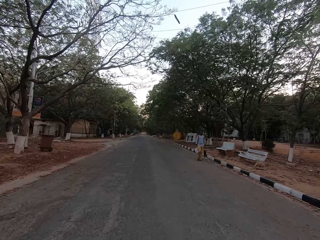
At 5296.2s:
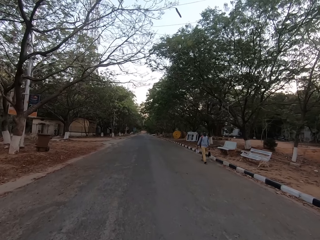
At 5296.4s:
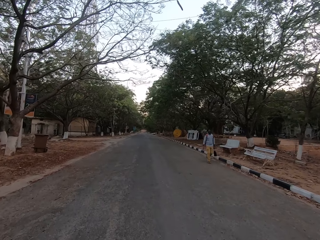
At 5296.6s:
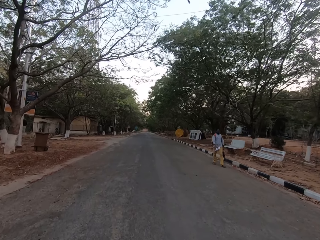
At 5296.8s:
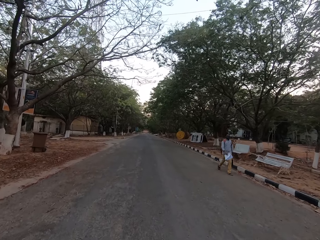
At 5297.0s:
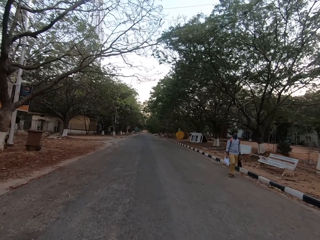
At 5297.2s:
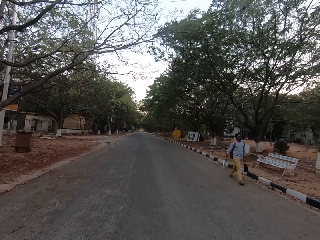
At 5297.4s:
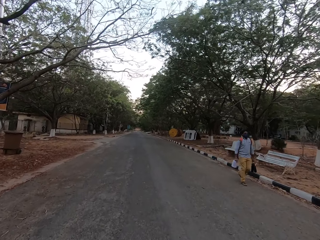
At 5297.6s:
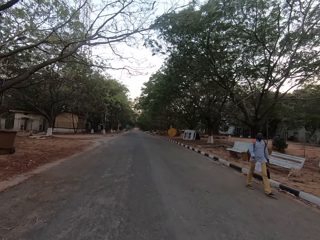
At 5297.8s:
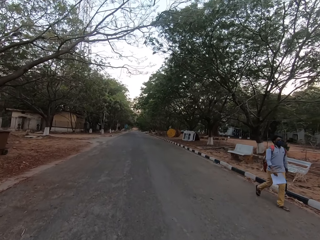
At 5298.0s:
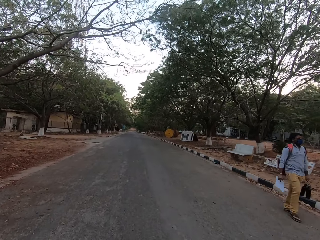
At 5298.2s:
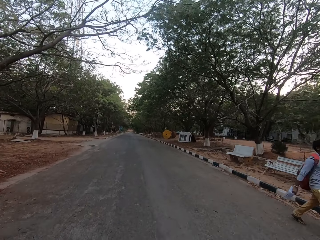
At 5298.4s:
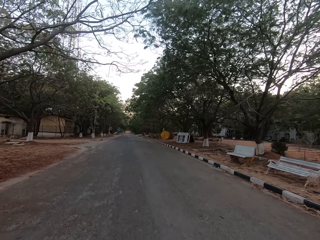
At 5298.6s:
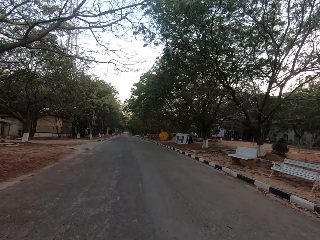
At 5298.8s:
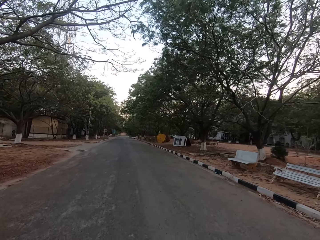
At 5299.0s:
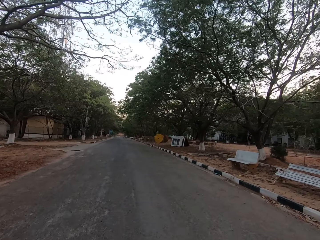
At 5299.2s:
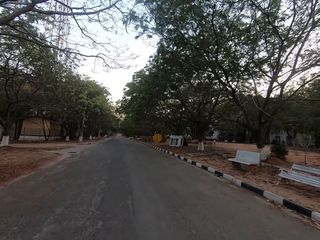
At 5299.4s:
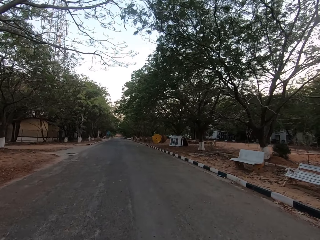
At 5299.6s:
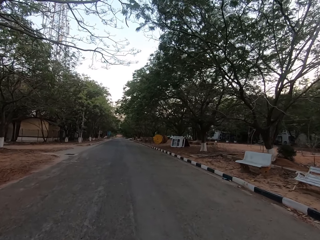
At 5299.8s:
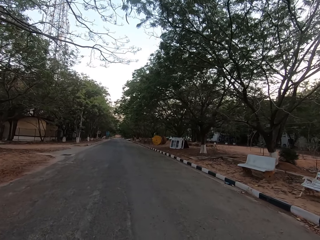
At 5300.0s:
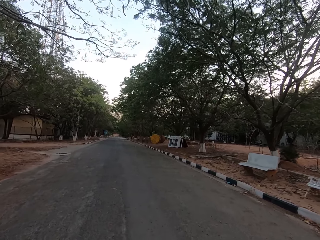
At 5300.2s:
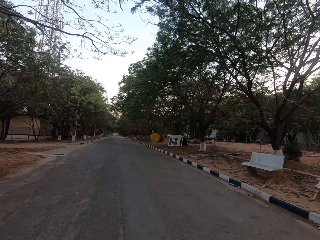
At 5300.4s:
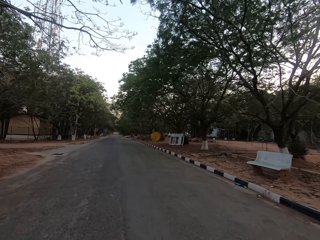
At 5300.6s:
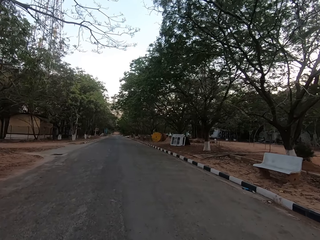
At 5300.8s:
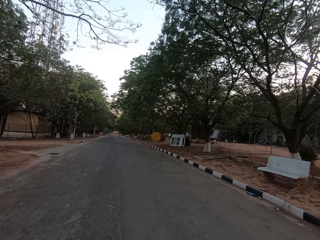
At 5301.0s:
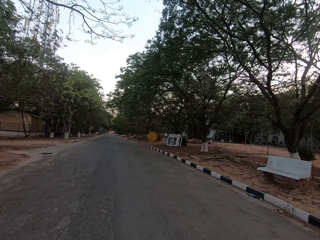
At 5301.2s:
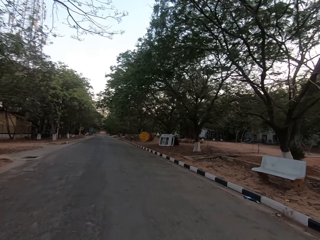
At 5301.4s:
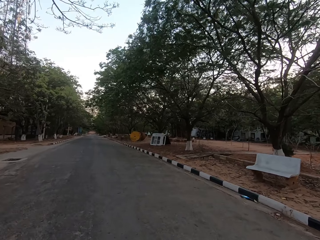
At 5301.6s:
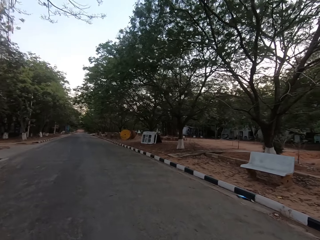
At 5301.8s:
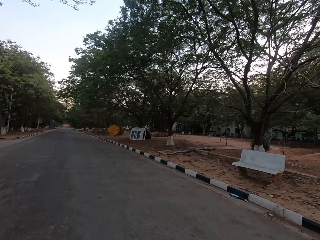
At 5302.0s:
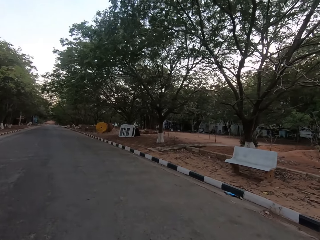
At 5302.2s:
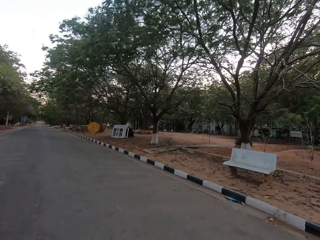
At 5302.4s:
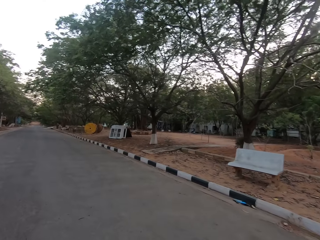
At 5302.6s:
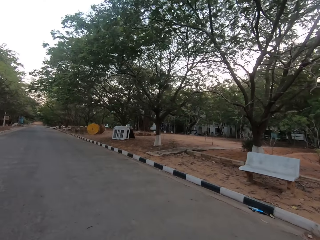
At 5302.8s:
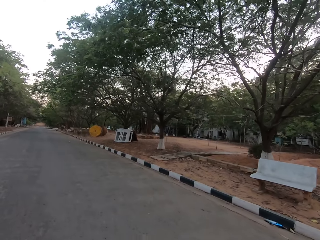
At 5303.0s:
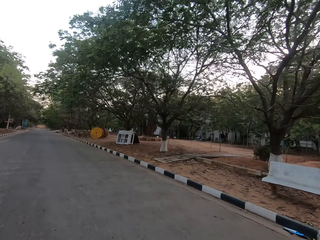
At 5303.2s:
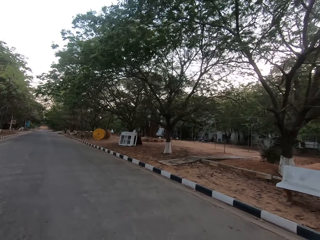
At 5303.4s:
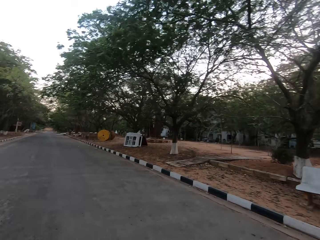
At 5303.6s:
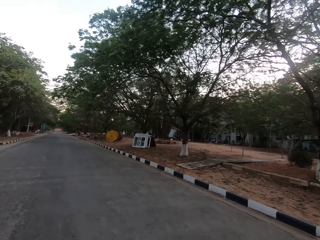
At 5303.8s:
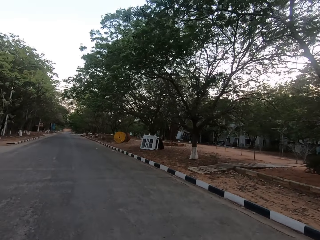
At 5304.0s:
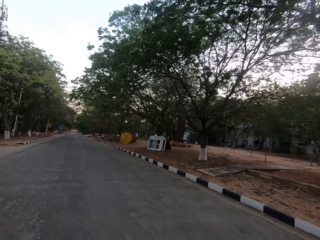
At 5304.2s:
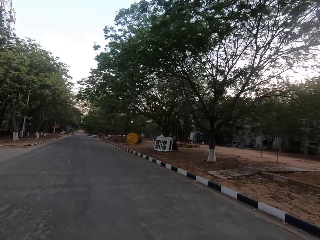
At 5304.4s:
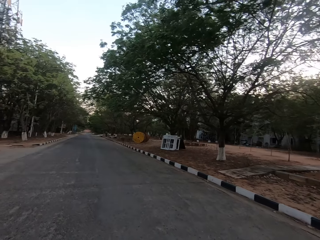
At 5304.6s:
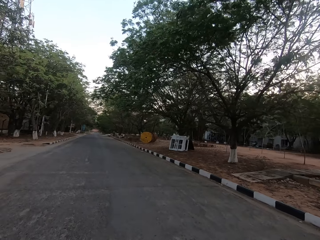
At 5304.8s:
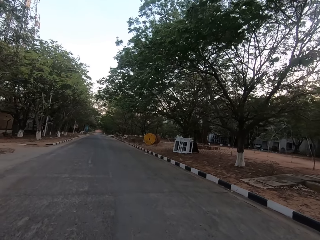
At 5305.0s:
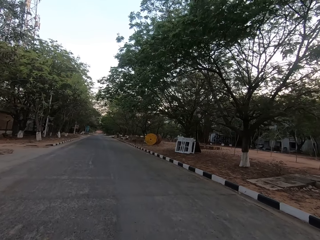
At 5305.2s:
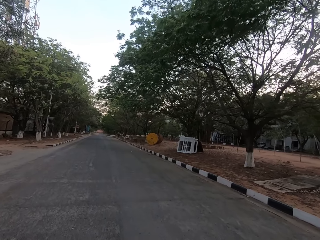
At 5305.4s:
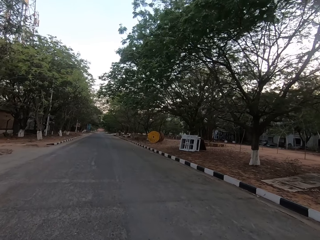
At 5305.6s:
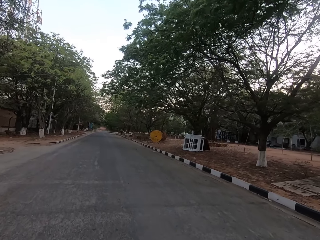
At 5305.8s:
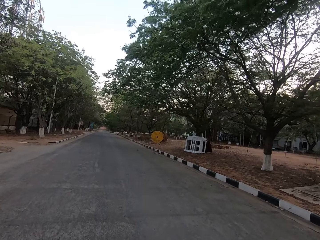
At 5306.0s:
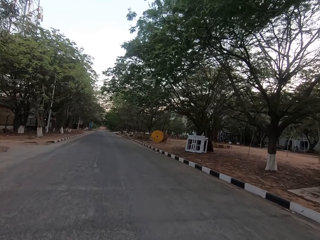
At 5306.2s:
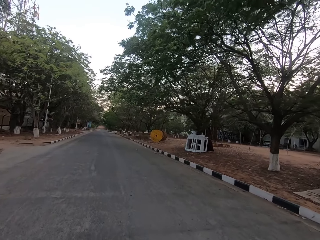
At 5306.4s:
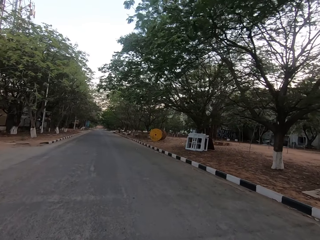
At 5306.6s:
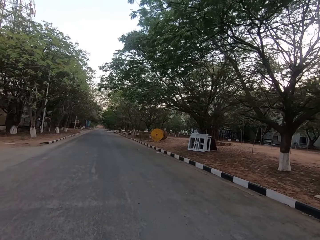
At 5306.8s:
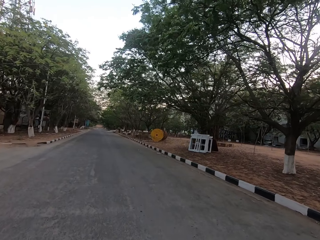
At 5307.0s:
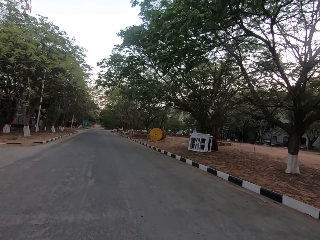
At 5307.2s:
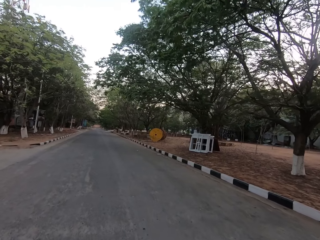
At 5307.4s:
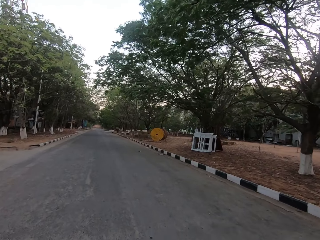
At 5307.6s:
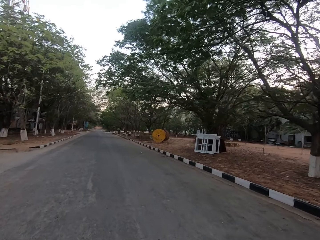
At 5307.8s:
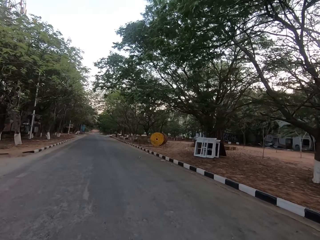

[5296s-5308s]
A man holds a paper with his right hand. The man holds a bag with his left hand. The camera wearer walks past the man.

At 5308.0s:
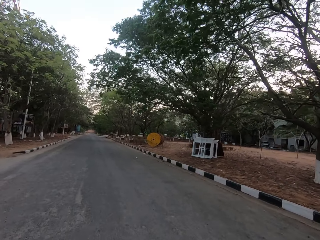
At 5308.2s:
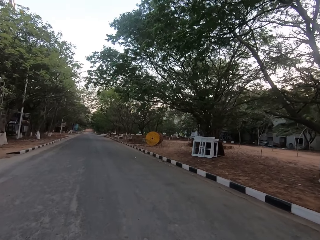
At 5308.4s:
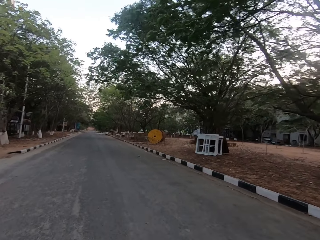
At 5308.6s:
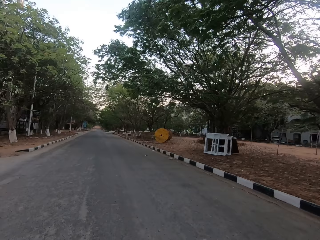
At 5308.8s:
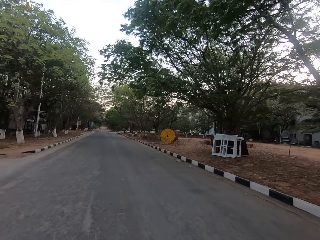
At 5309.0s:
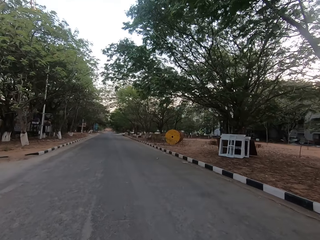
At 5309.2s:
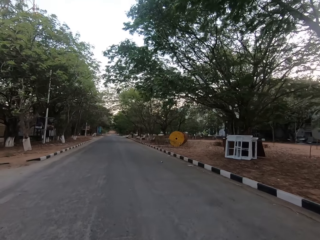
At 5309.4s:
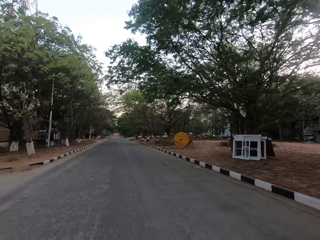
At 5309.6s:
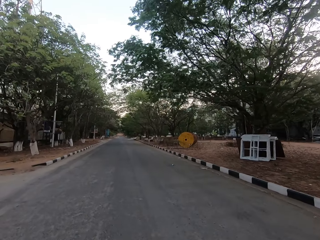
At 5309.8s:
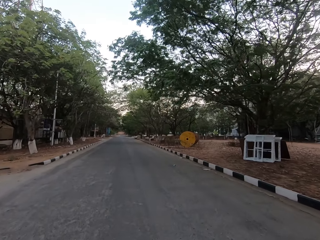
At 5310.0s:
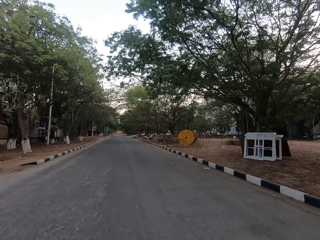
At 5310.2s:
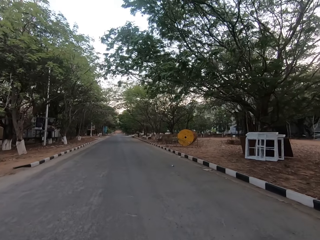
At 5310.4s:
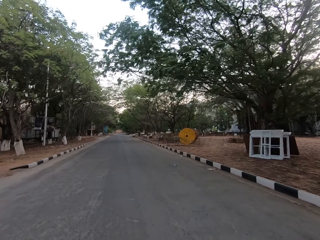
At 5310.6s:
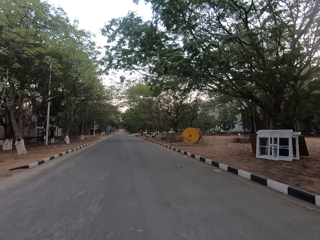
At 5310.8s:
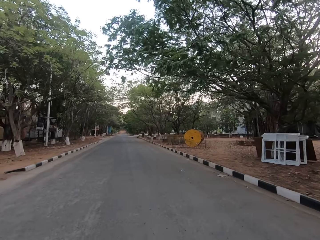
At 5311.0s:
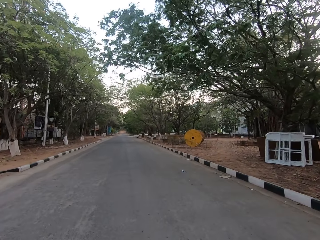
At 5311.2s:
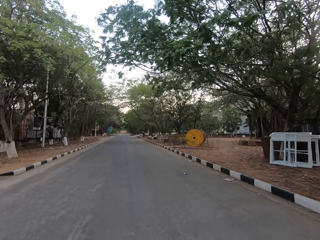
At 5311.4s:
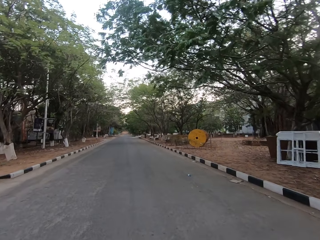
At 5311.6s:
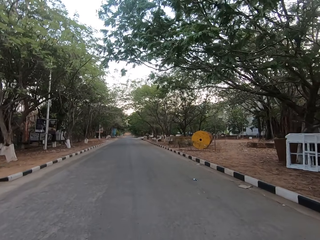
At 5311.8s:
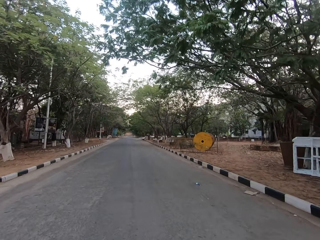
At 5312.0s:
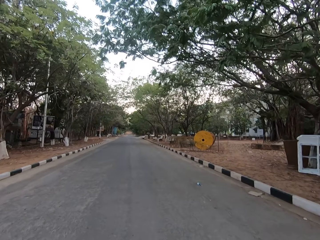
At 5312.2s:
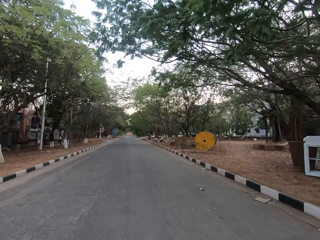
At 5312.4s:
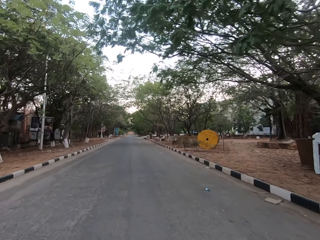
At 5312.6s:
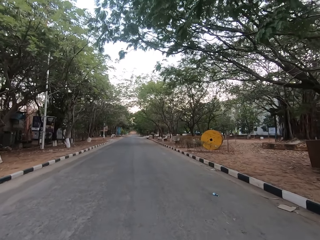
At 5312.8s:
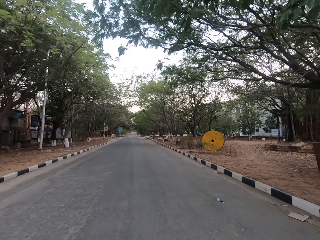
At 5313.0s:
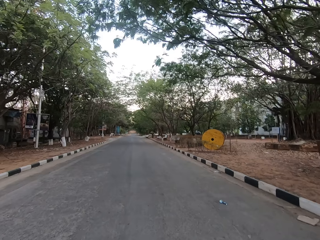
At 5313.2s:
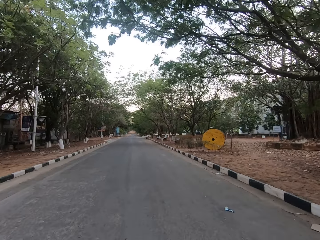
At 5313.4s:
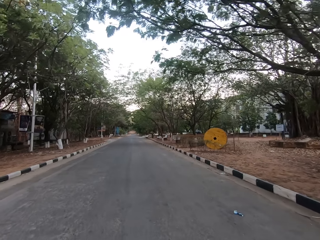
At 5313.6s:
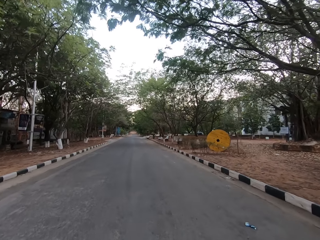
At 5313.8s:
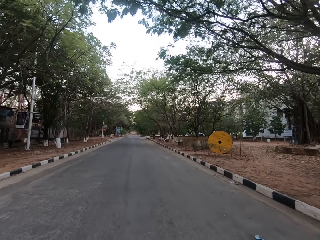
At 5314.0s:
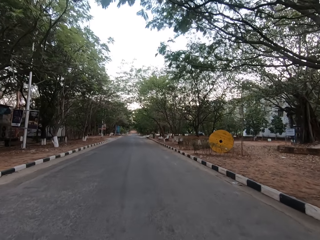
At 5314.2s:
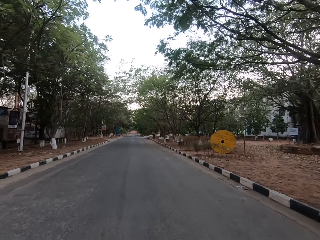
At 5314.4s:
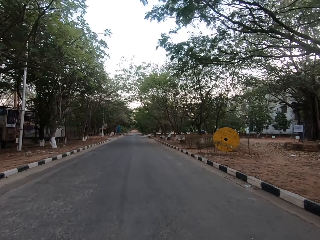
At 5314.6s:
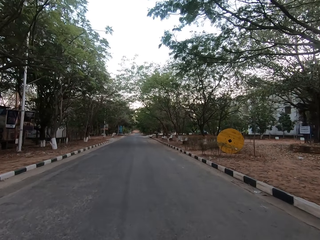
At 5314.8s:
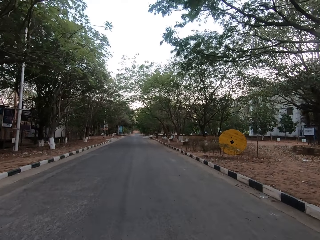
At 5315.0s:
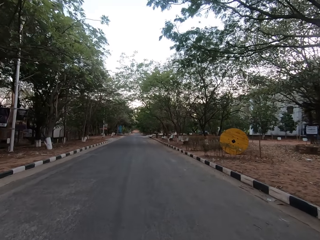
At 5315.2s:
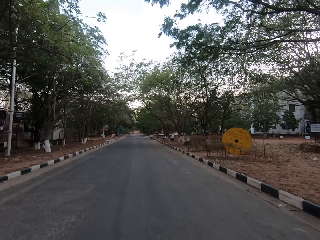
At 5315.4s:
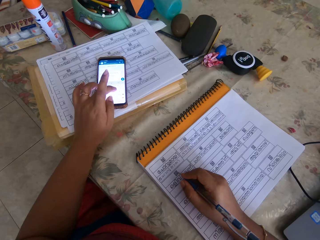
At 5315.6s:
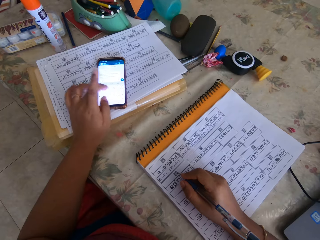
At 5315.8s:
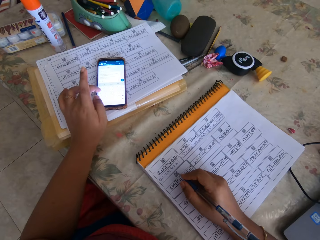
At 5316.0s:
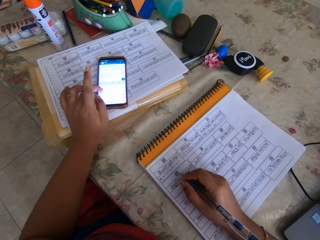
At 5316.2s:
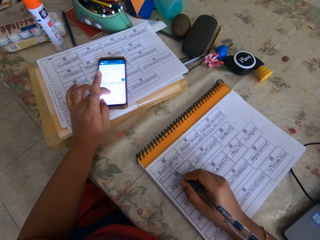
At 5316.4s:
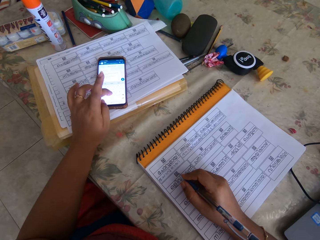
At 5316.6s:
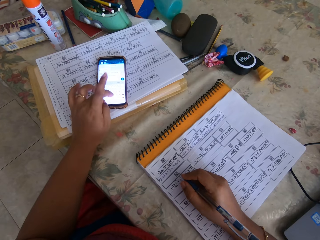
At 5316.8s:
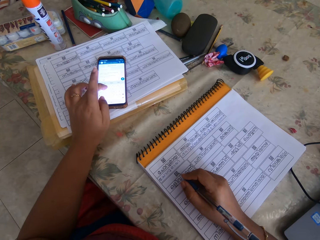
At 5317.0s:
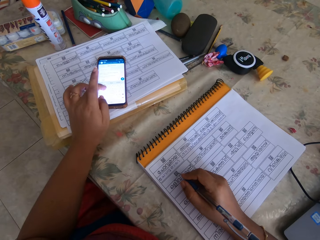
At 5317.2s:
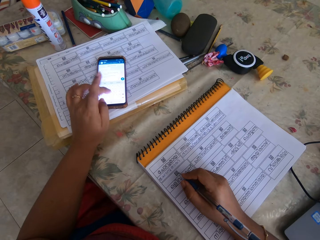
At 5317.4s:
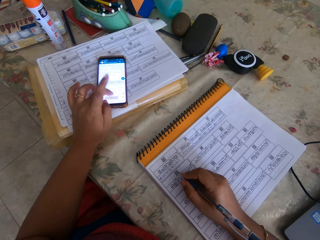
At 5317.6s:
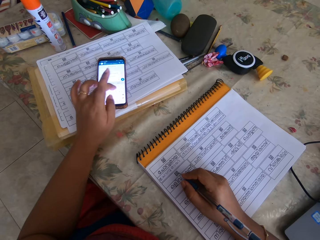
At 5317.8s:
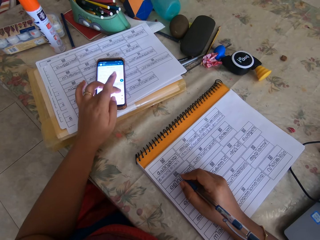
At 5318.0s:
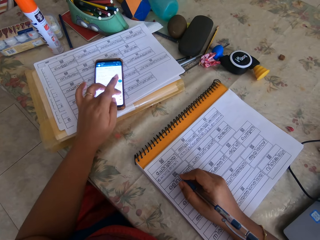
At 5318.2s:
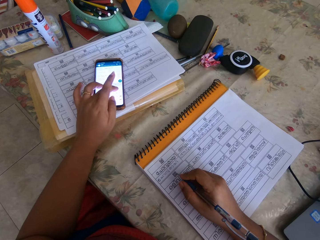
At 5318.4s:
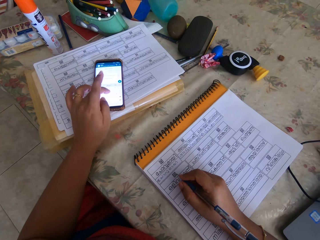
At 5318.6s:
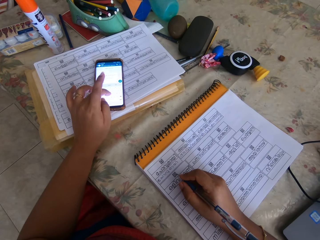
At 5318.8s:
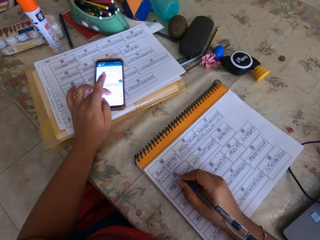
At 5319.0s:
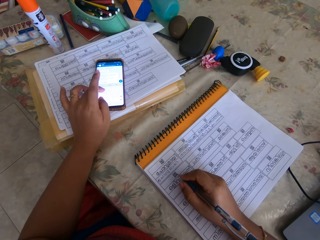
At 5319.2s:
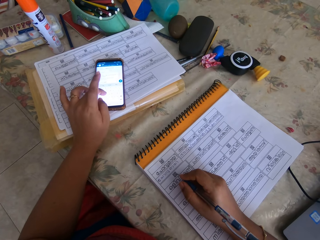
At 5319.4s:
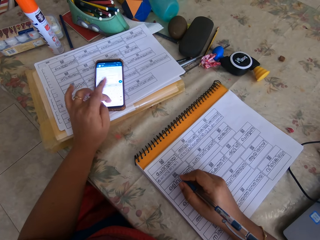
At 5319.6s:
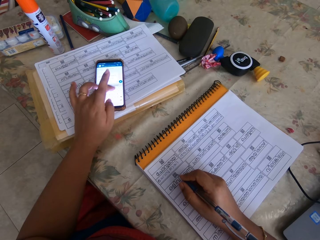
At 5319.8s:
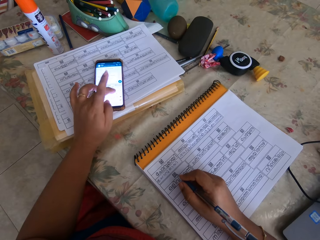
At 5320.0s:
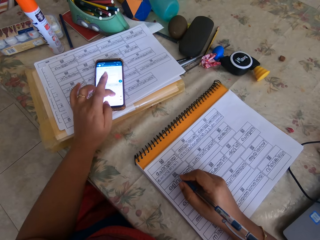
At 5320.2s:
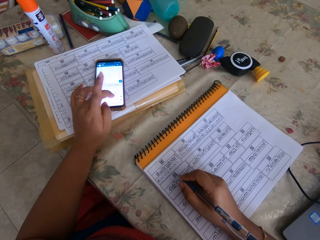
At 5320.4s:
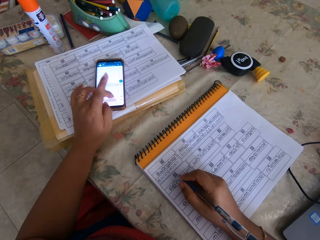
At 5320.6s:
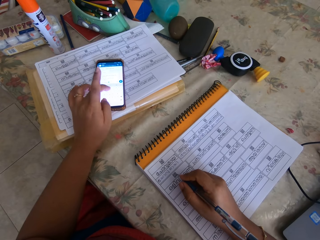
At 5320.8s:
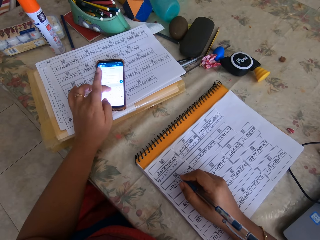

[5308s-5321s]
The camera wearer operates the phone on a table with her left hand. She holds a pen with her right hand.
